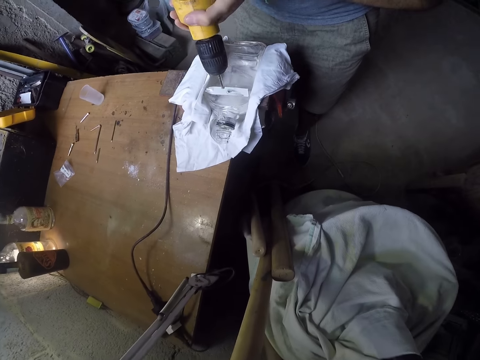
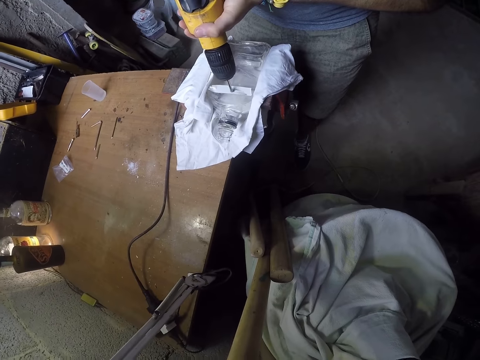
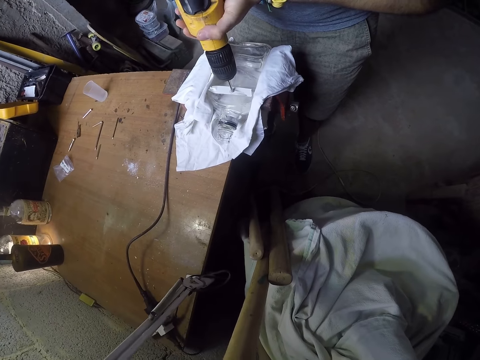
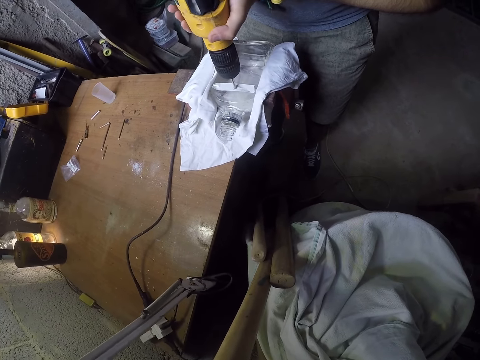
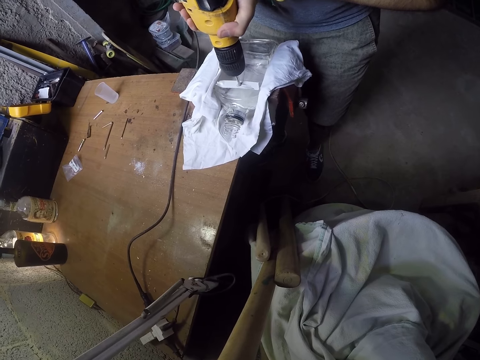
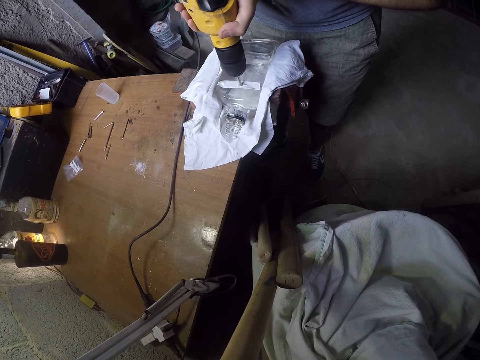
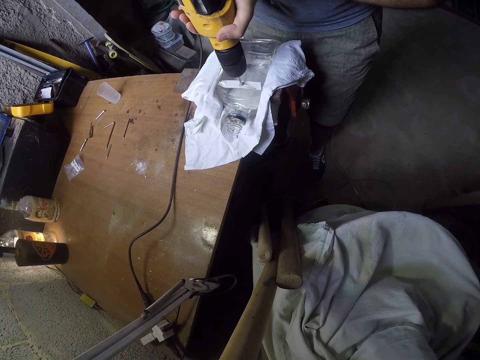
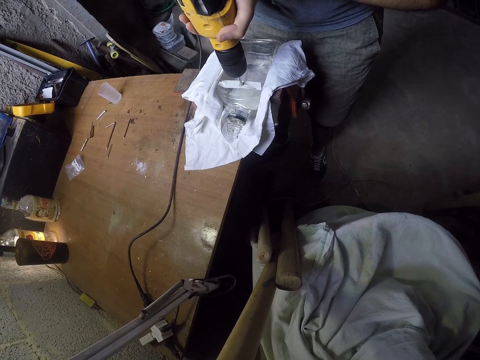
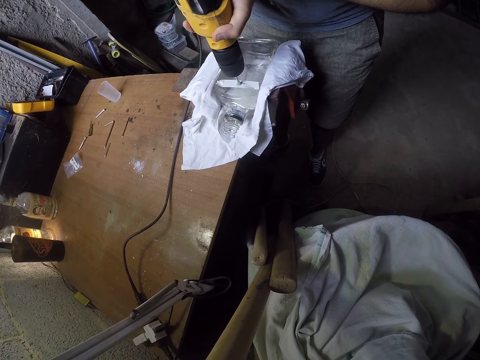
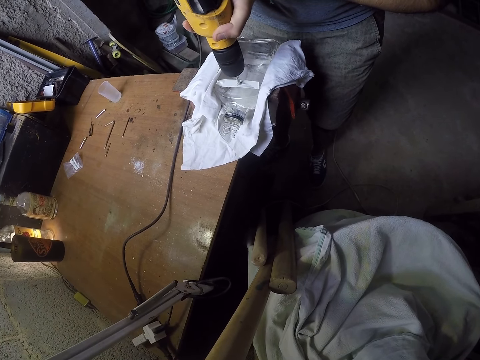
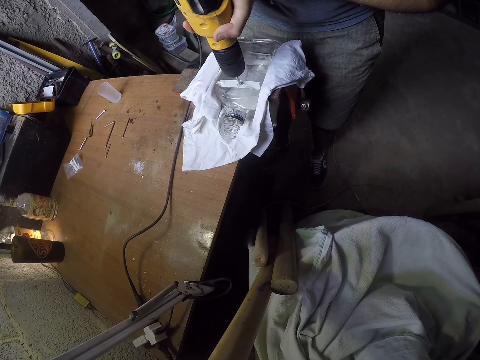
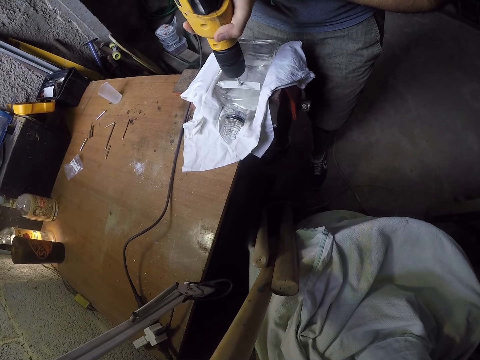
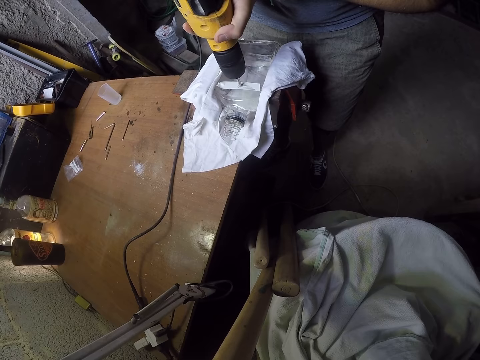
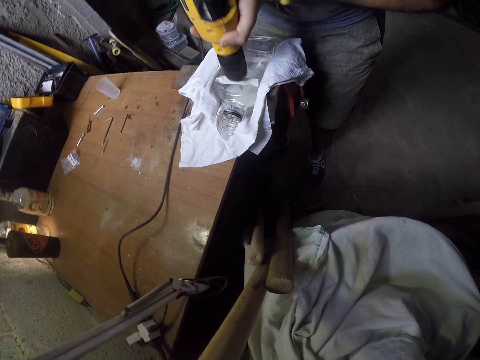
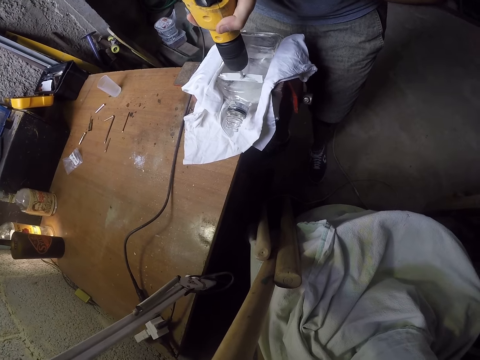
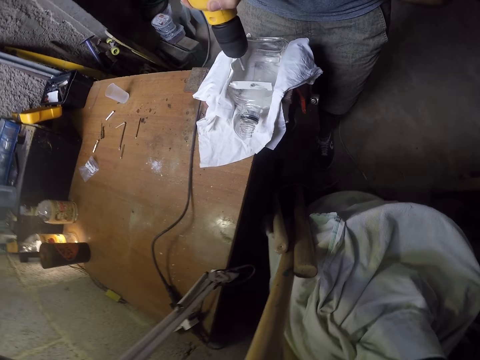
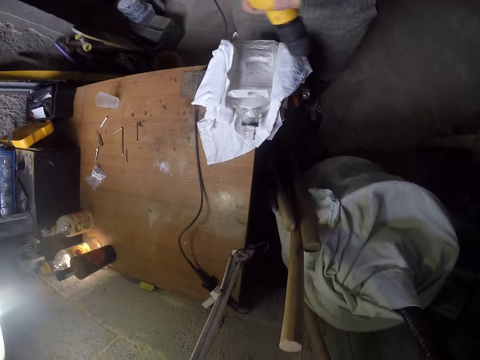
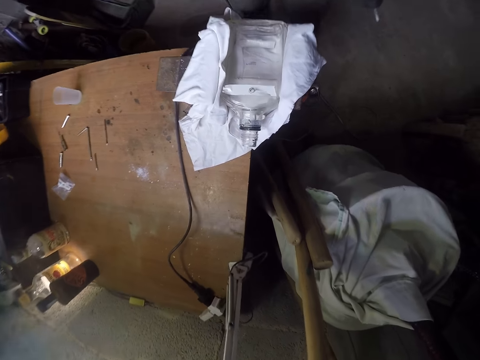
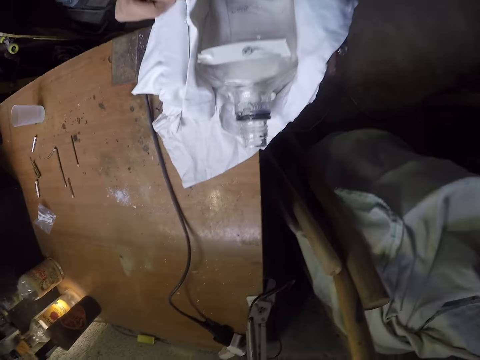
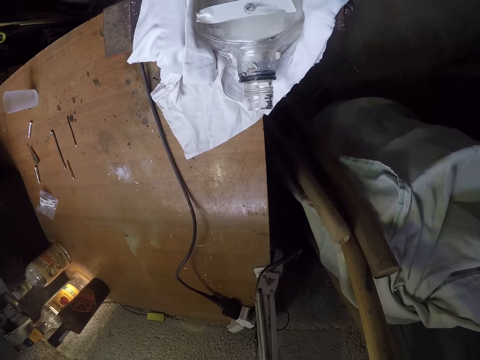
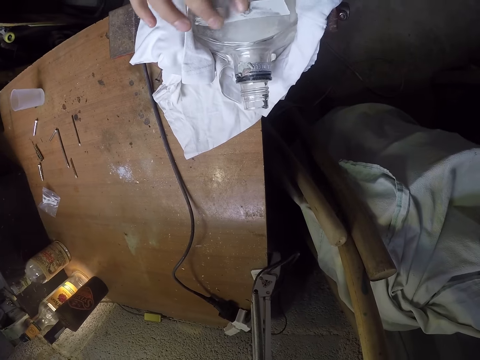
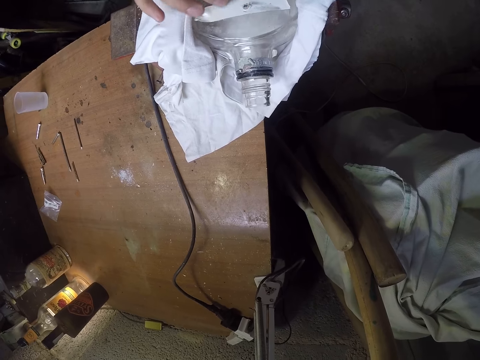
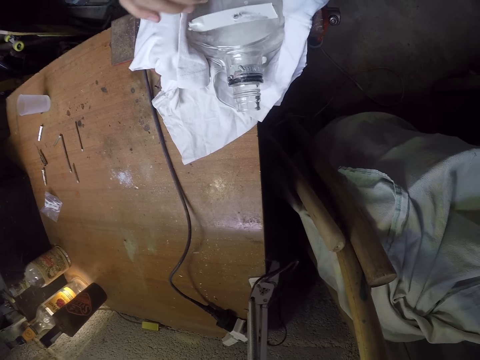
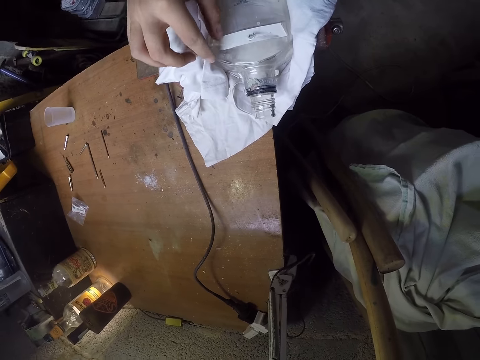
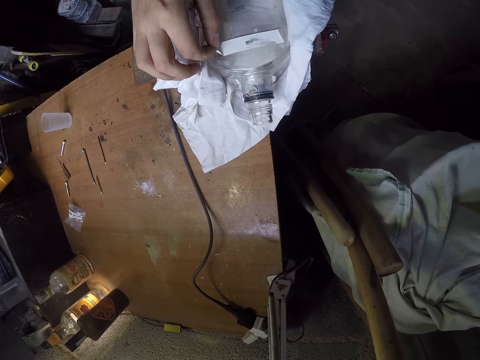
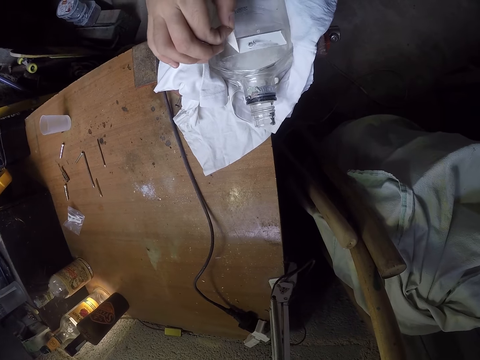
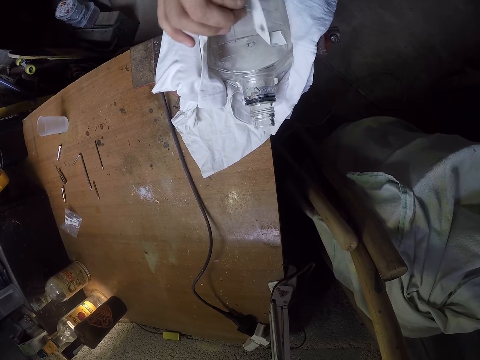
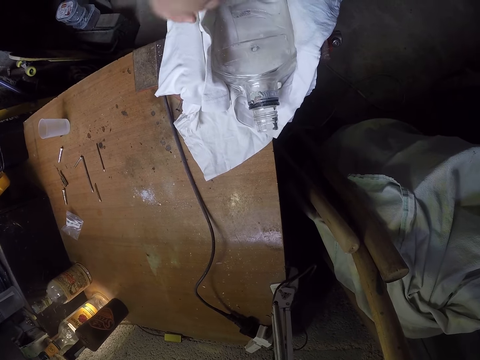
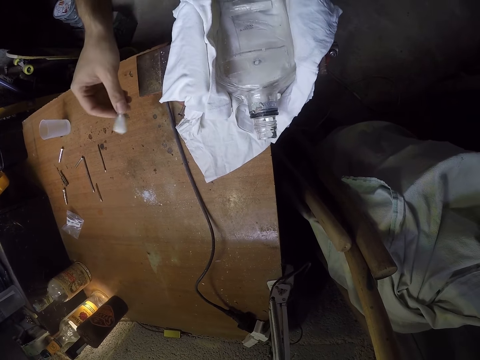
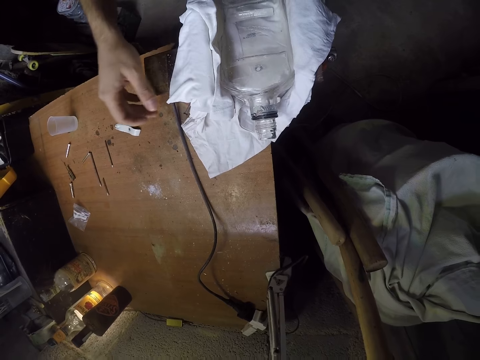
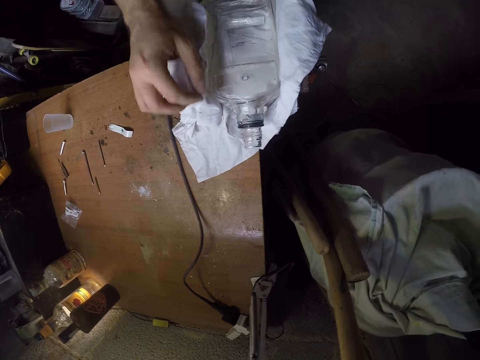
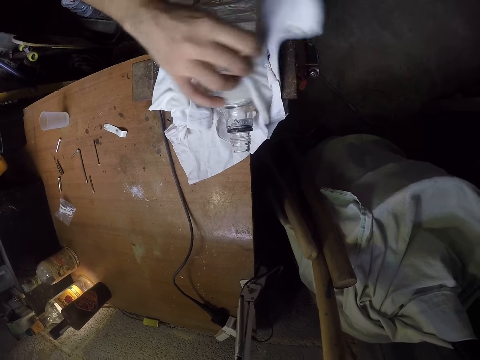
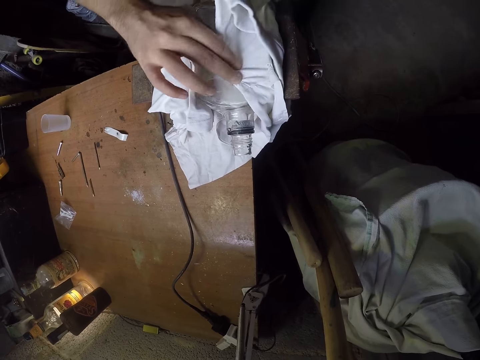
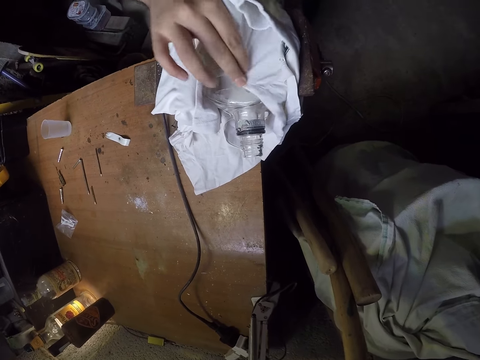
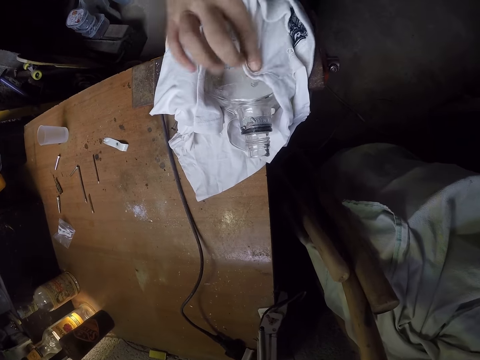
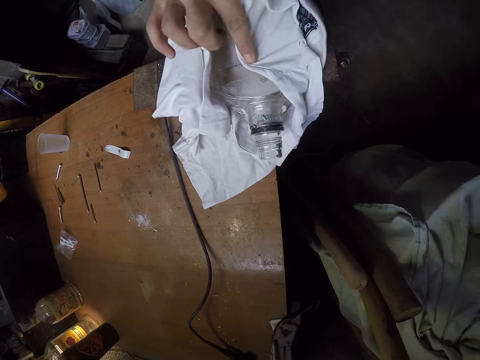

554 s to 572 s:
The camera wearer drills the hole in the bottle with the electric drill in both hands. He touches the hole on the bottle with his right hand. He removes a white masking tape on the bottle with his right hand. He throws the white masking tape on the table with his right hand. He grabs a white cloth under the bottle with his right hand. He cleans the bottle with the white cloth in his right hand.

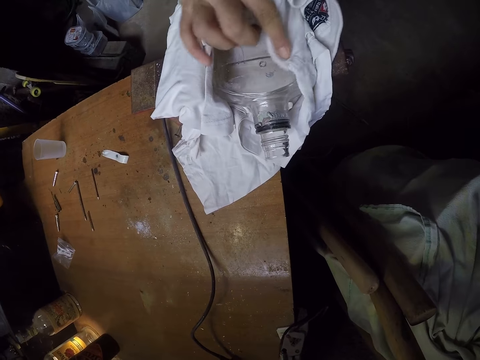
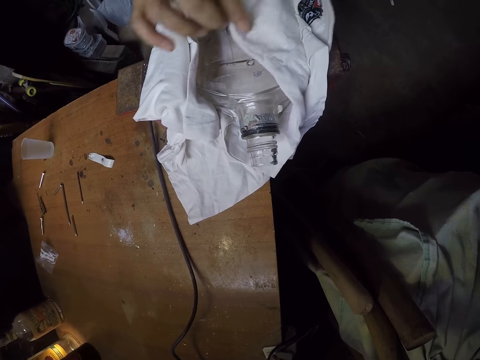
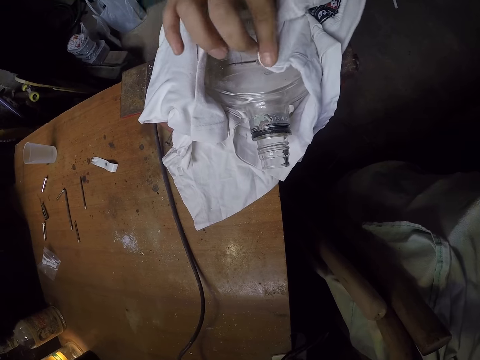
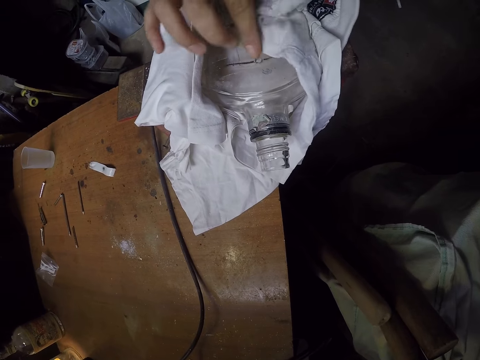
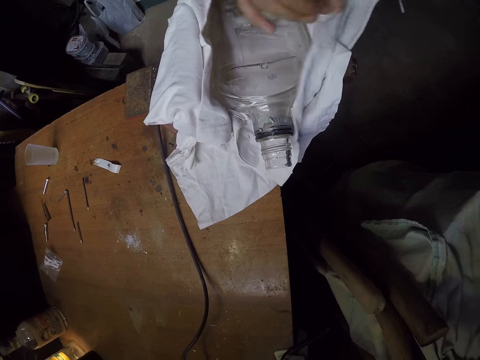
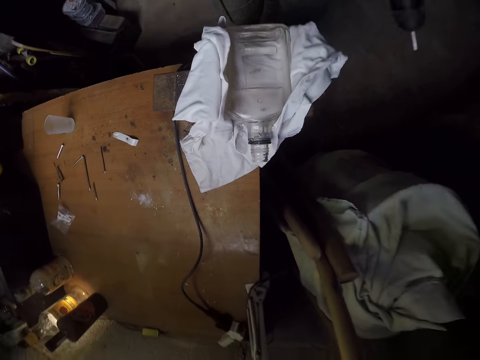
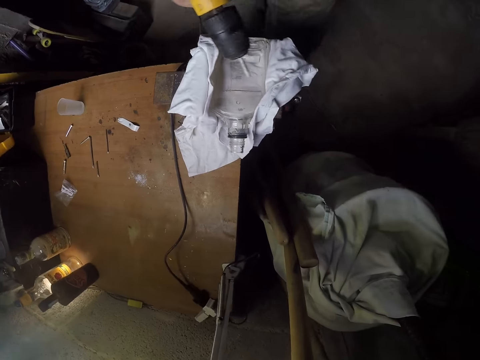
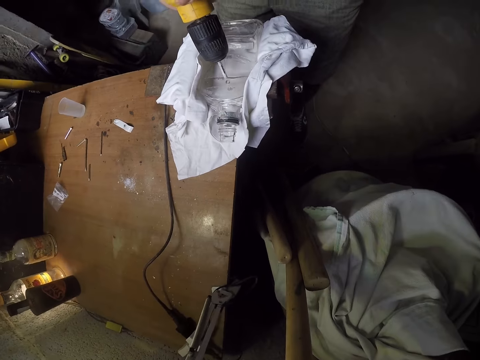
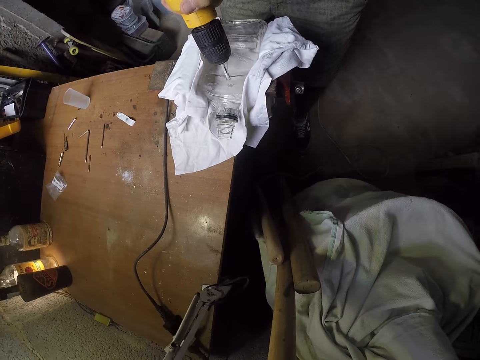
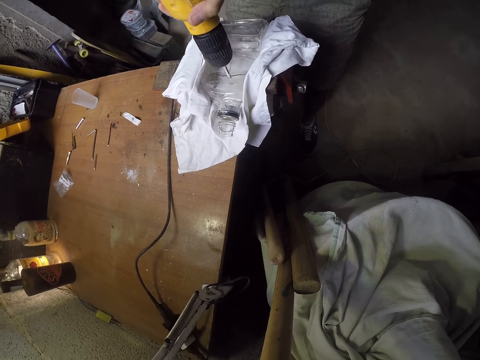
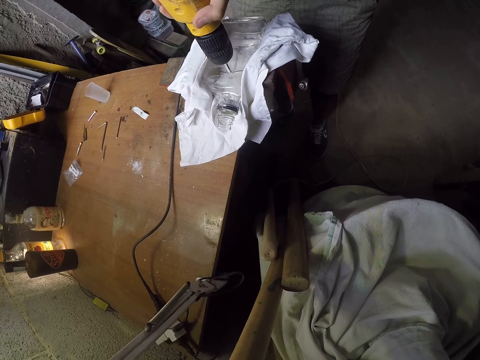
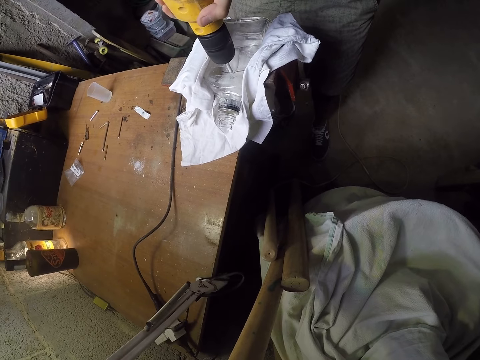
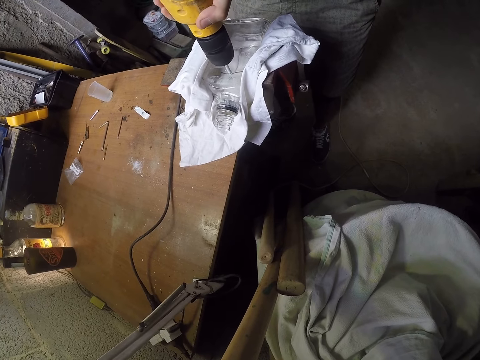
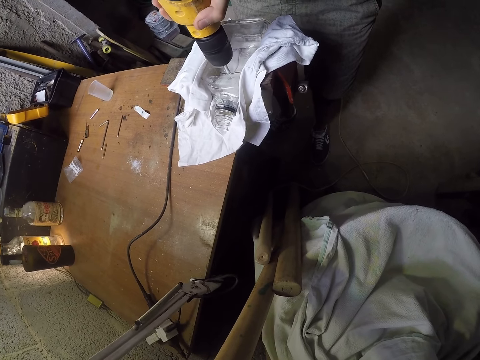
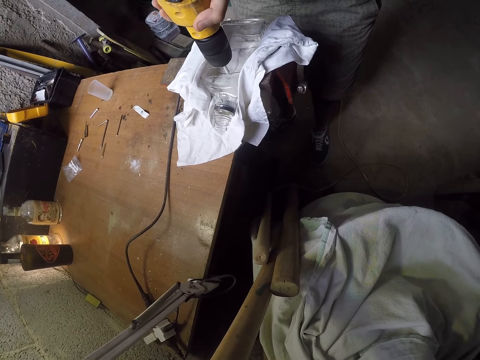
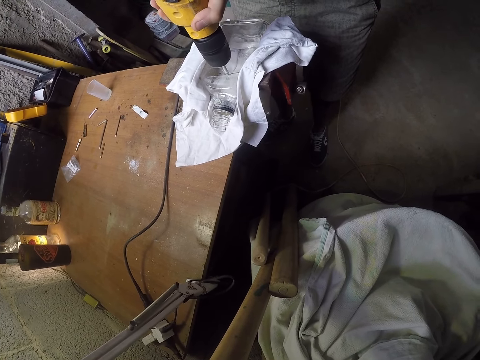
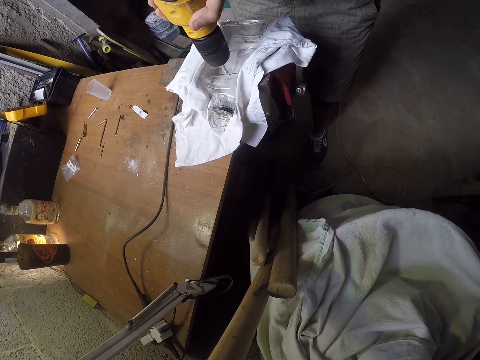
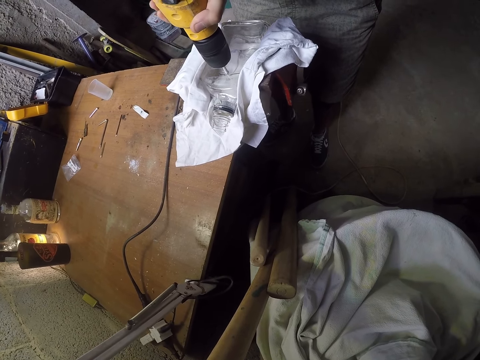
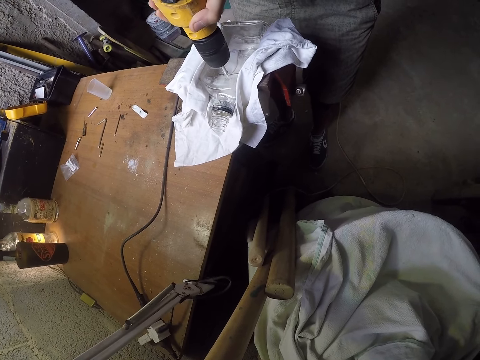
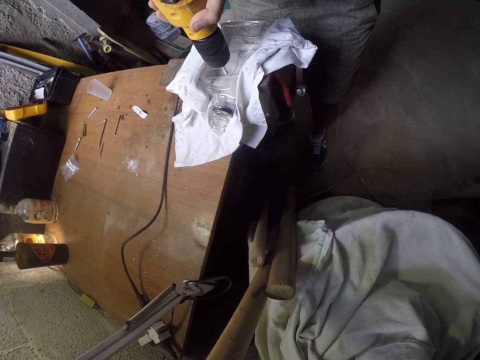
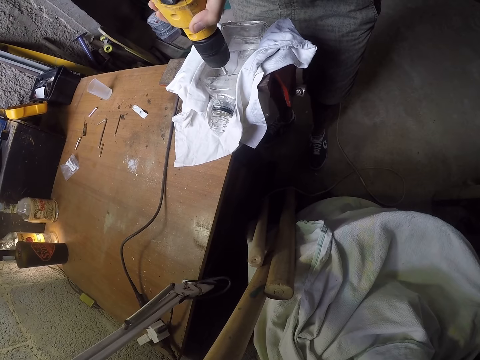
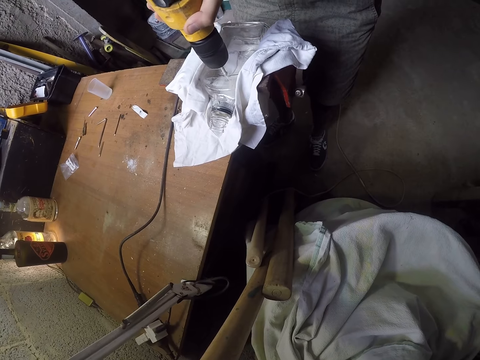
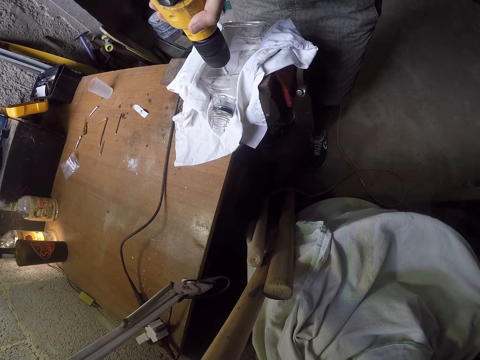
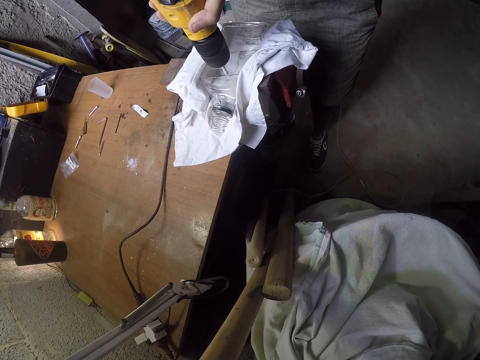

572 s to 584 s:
The camera wearer holds the hammer drill with both hands. He drills the hole on the bottle with the hammer drill in both hands.
